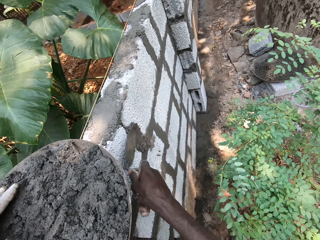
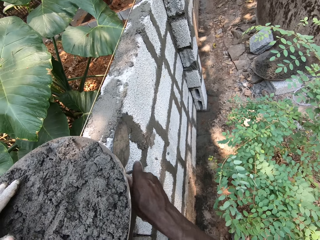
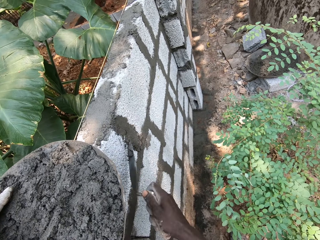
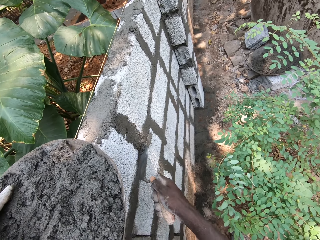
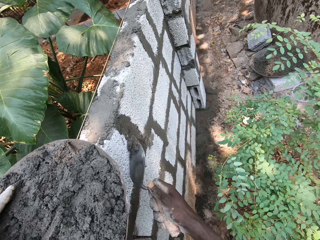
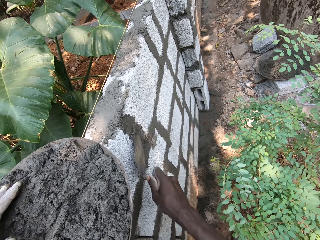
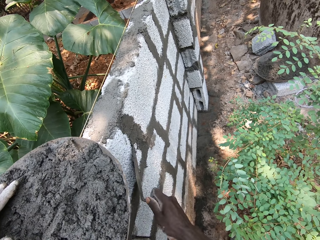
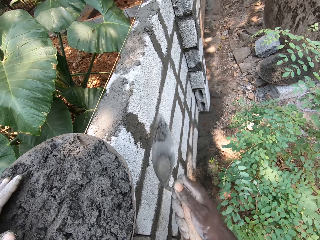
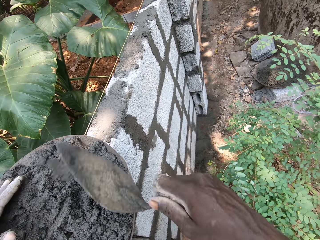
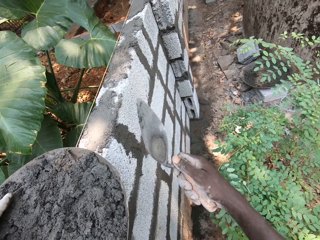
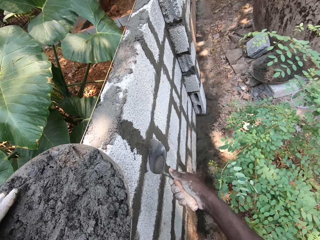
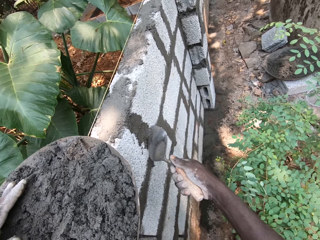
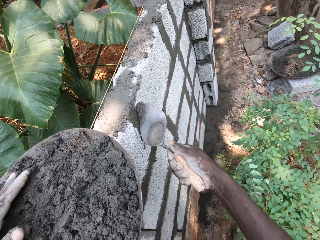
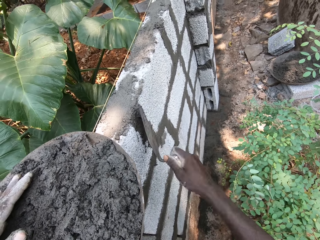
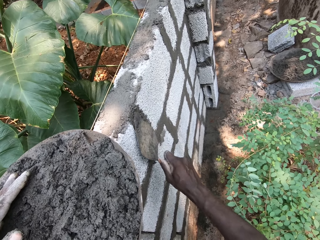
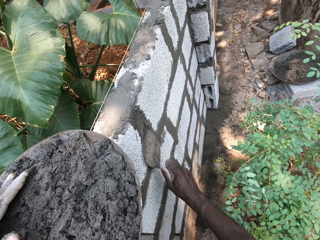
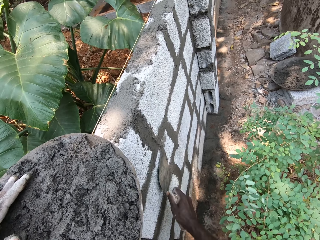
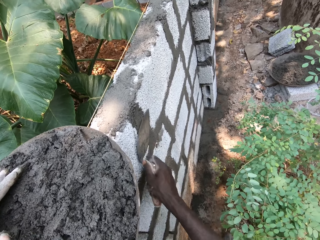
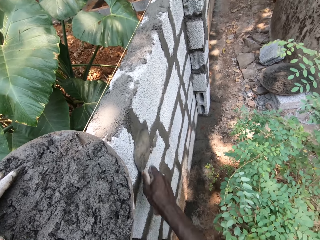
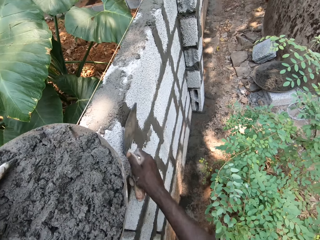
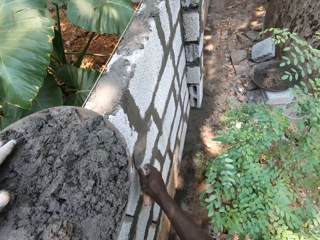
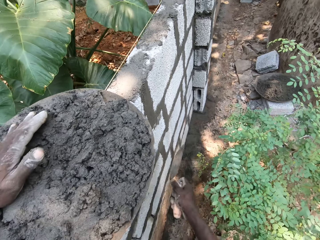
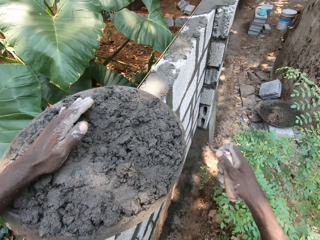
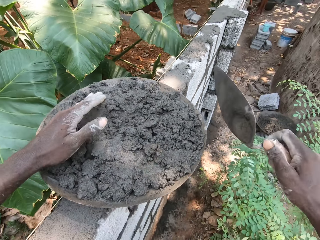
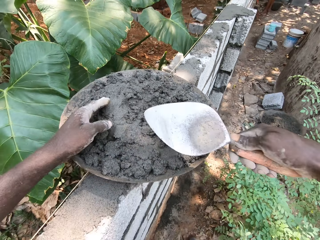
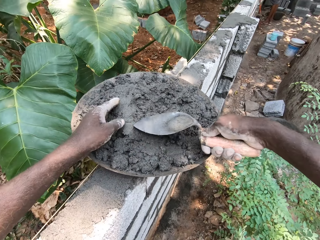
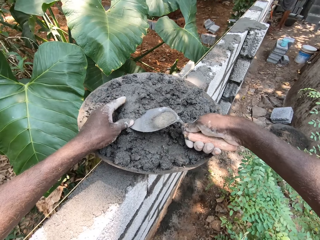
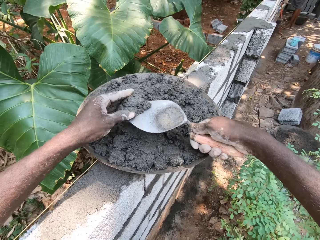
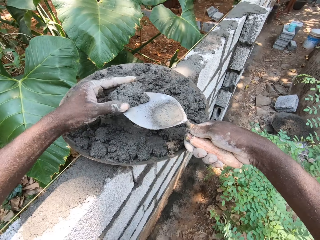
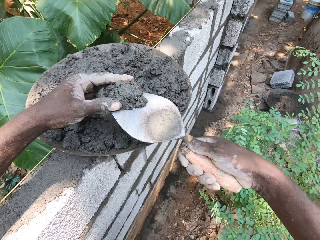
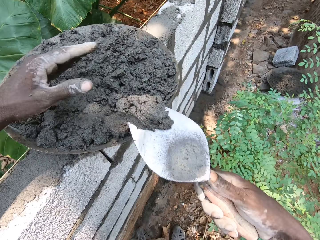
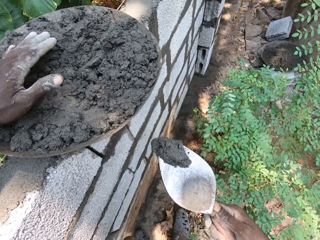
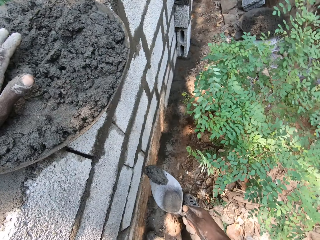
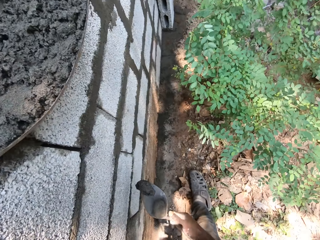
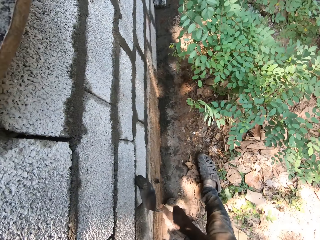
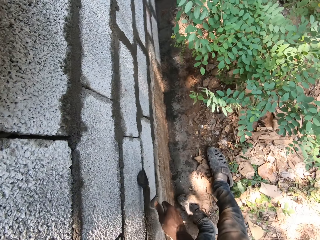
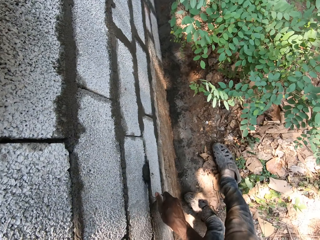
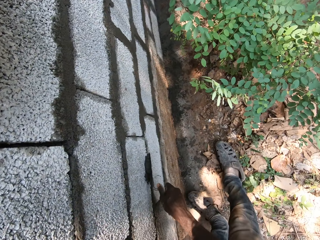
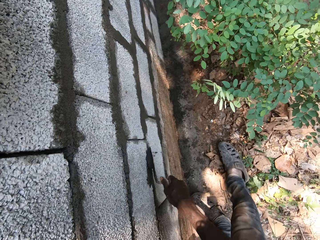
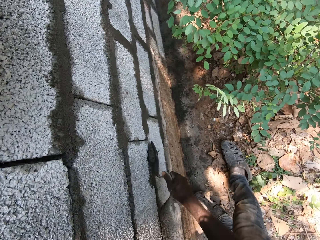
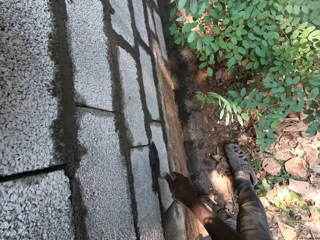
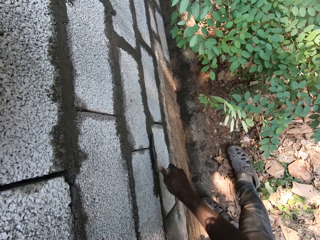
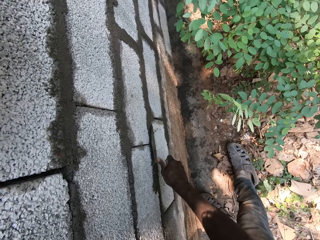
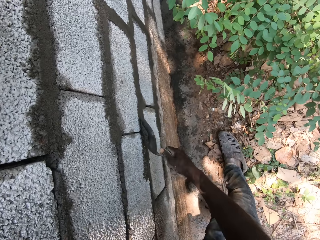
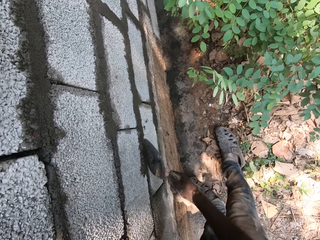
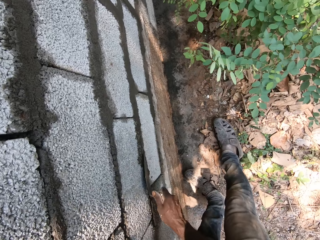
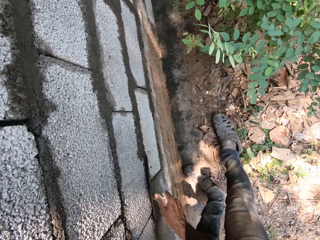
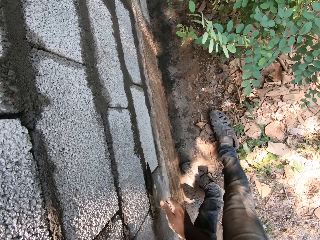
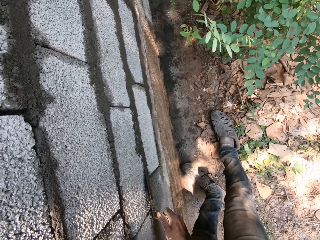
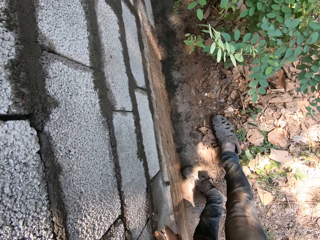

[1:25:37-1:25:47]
The camera wearer plasters the fence with the mortar using the hand trowel in his right hand. He takes the mortar from the hand pan with the hand trowel in his right hand. He plasters the fence with the mortar using the hand trowel in his right hand.

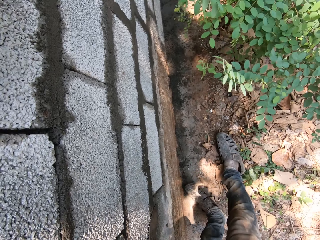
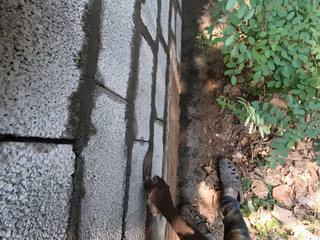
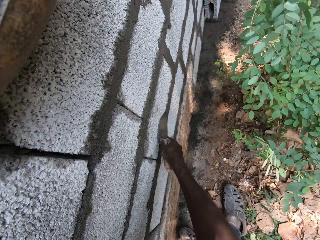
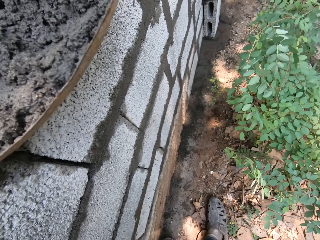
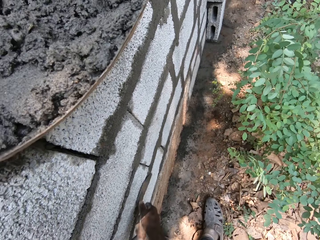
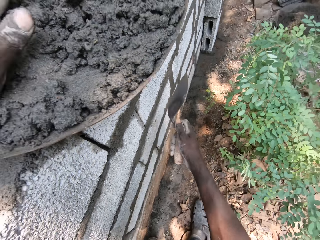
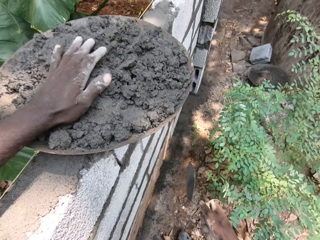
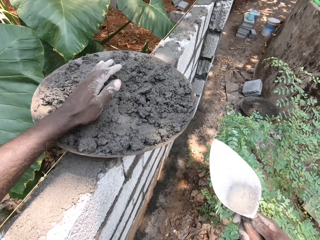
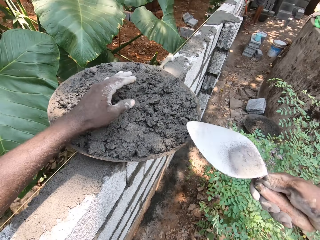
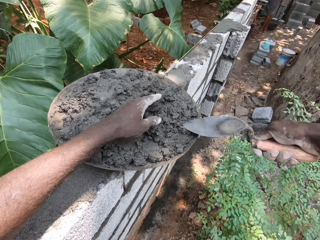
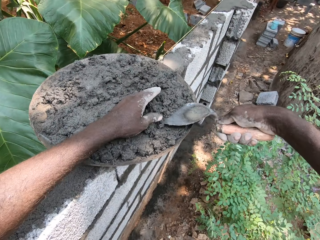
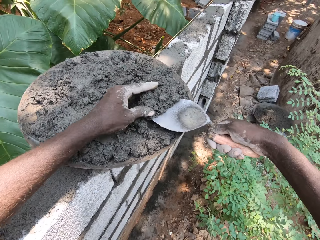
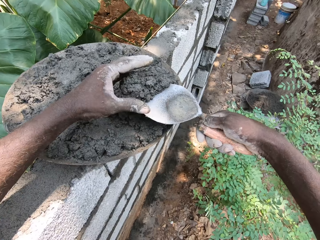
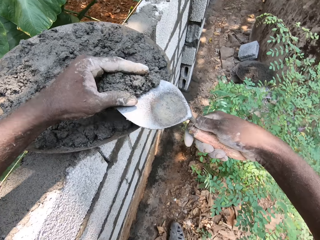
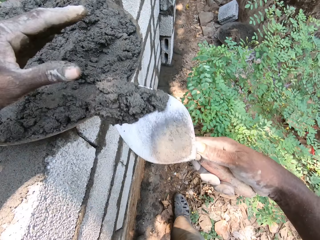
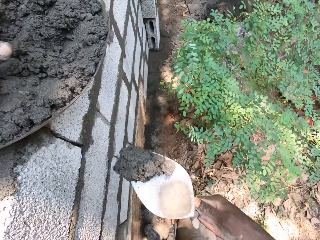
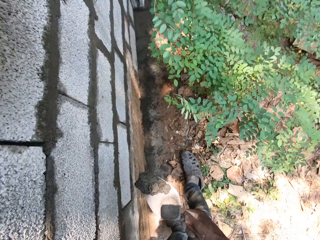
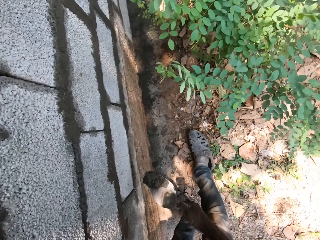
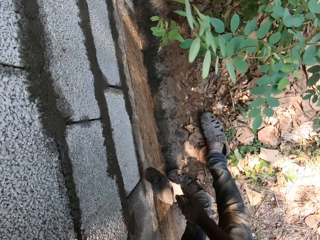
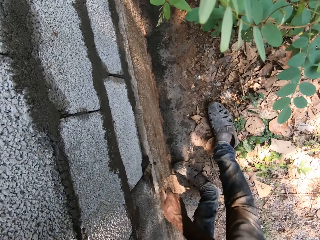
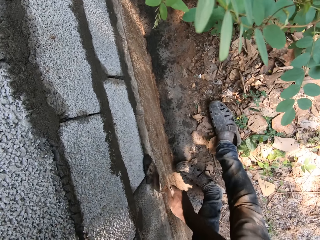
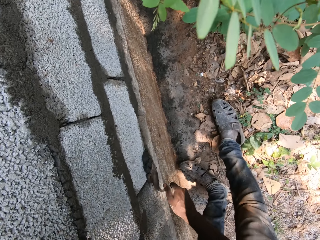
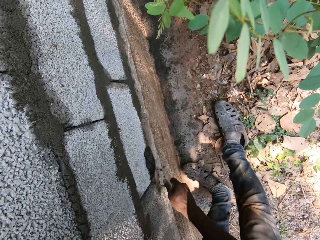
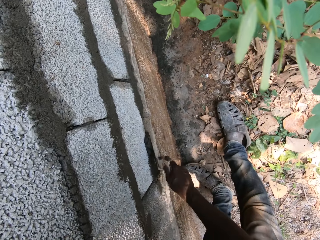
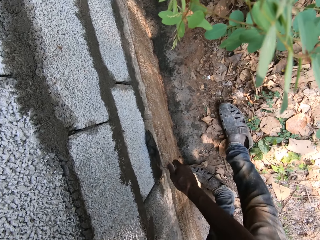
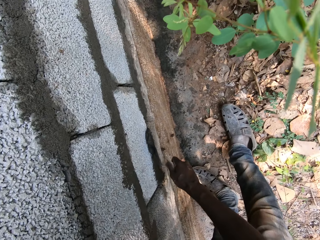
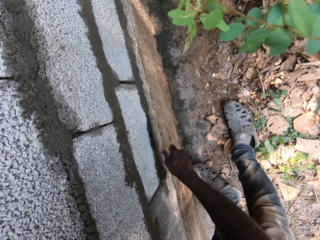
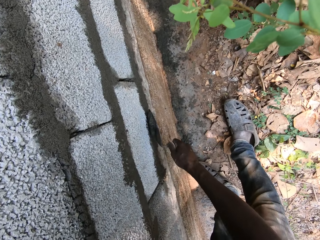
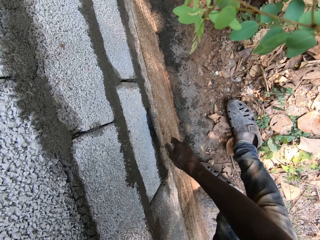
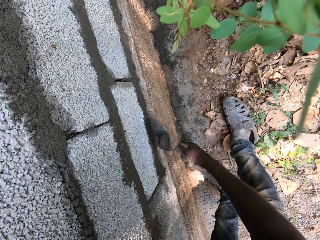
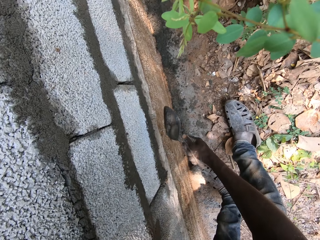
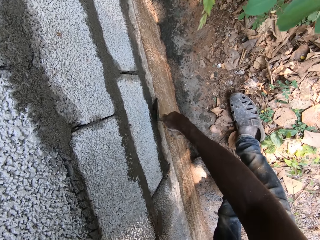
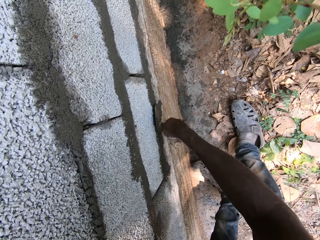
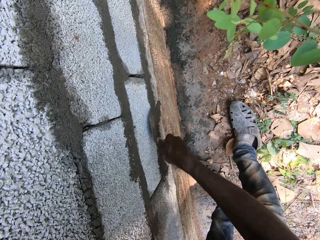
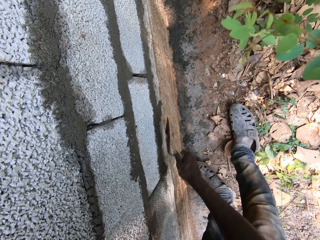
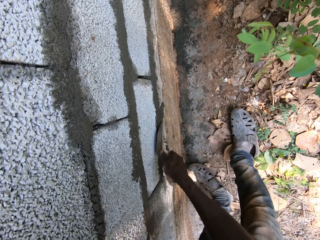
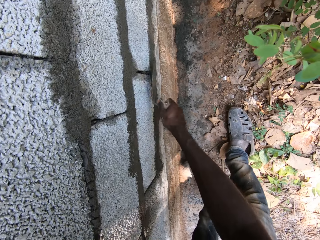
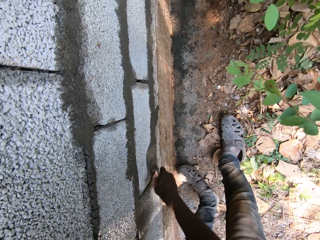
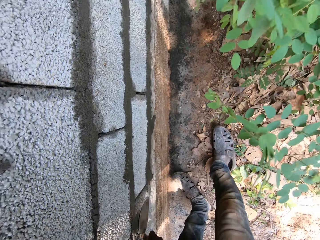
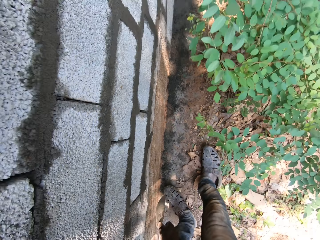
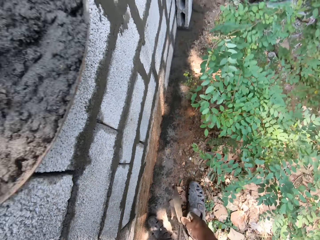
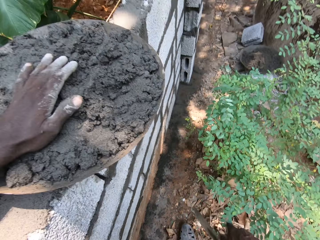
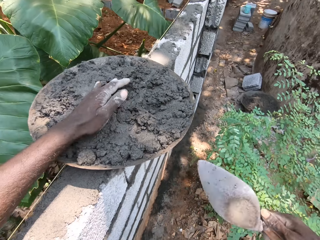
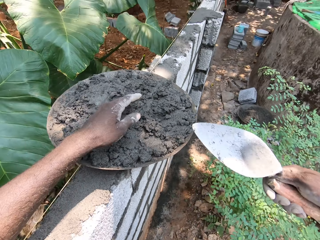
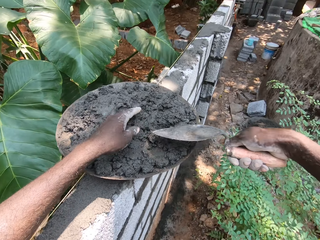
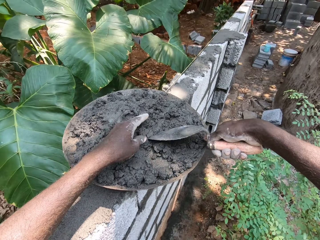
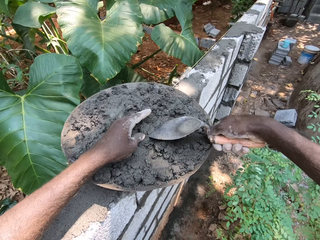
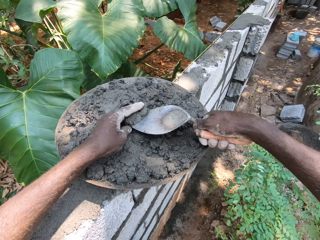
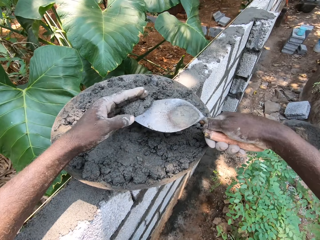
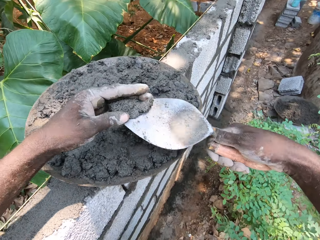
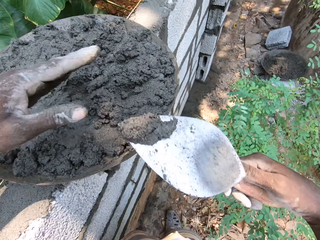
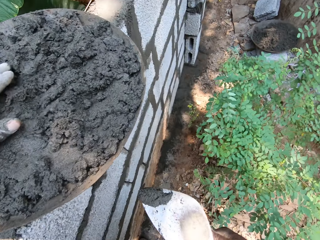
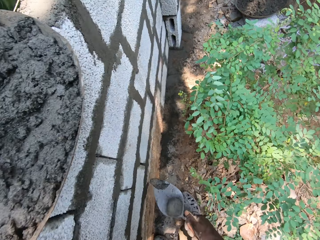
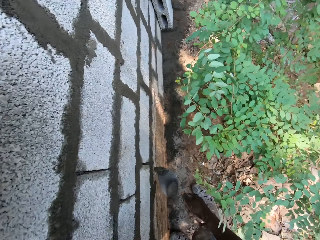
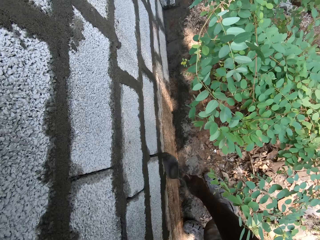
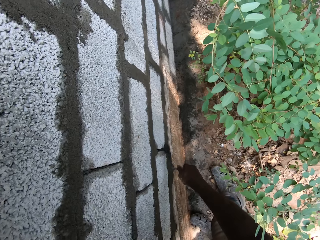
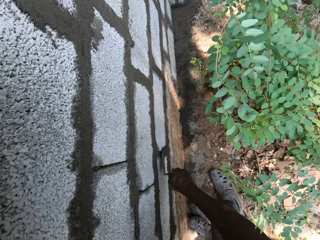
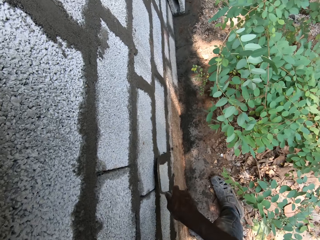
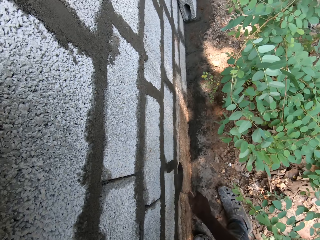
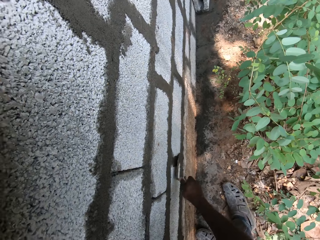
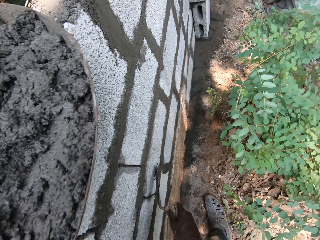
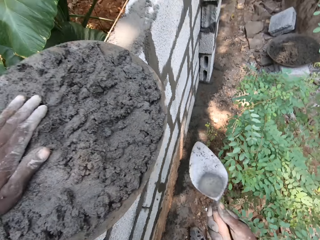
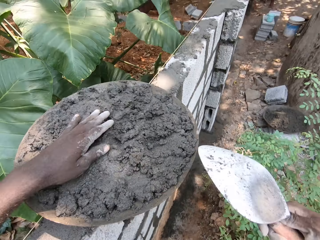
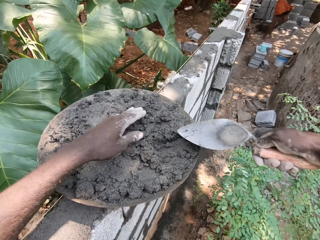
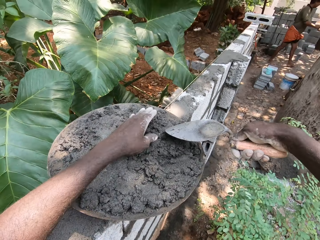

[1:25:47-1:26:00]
The camera wearer scoops up mortar with a trowel. He packs the mortar in the head pan with his left hand and the brick trowel in his right hand. He plasters the mortar on a brick between the bricks' gap with the brick trowel in his right hand. He scoops up the mortar with the trowel. He packs the mortar in the head pan with his left hand and the brick trowel in his right hand. He plasters the mortar on a brick between the bricks' gap with the brick trowel in his right hand.
